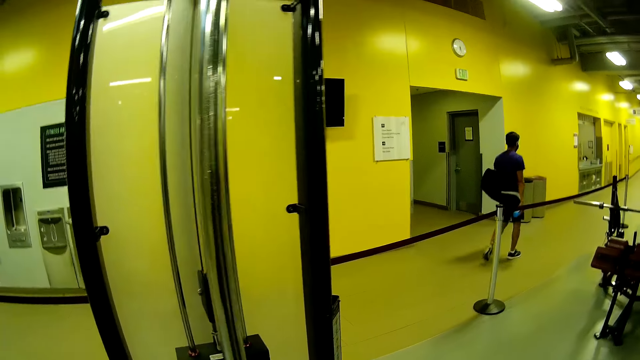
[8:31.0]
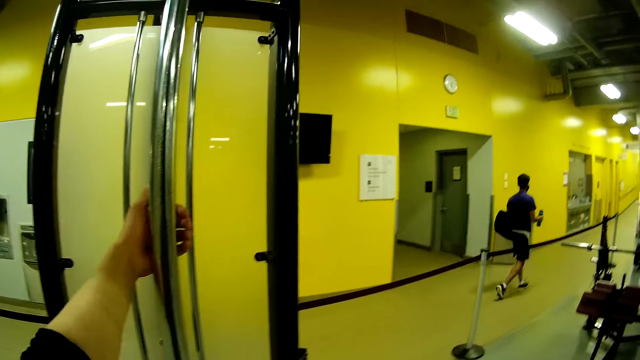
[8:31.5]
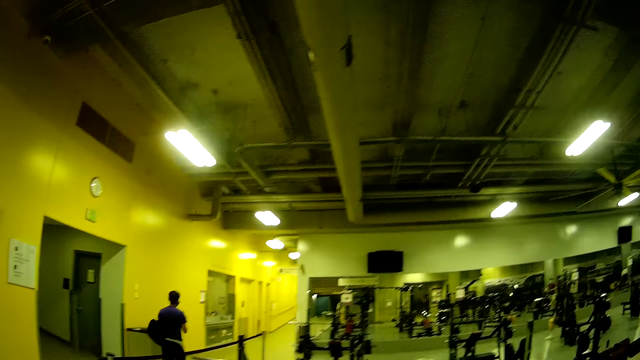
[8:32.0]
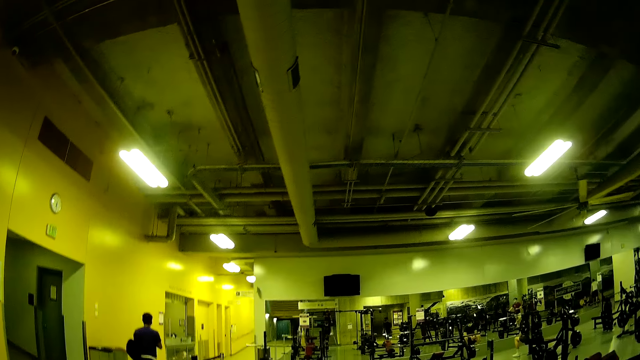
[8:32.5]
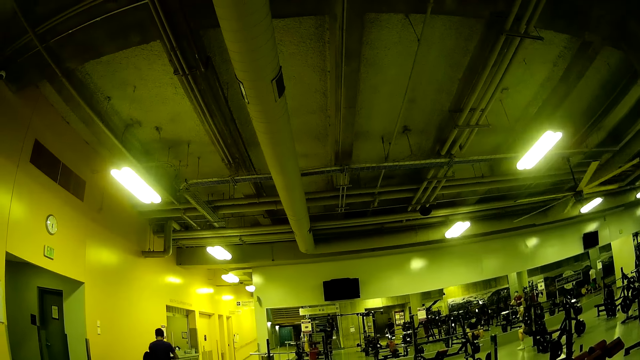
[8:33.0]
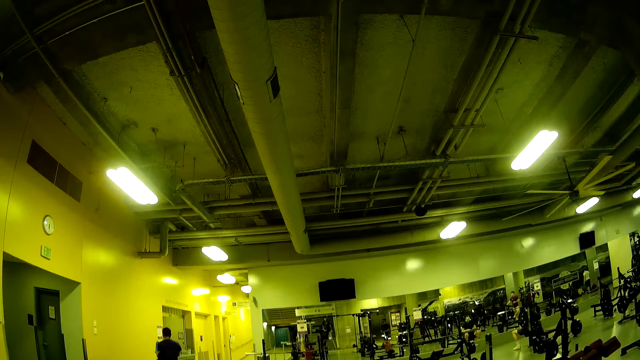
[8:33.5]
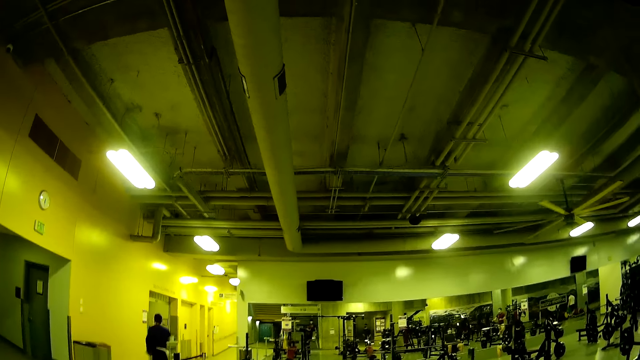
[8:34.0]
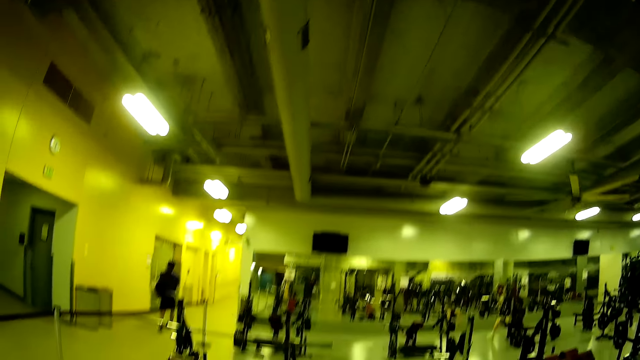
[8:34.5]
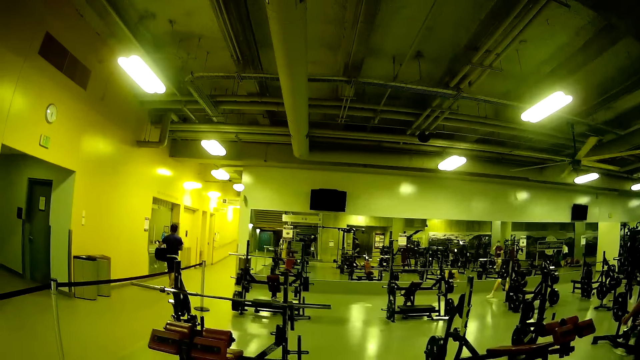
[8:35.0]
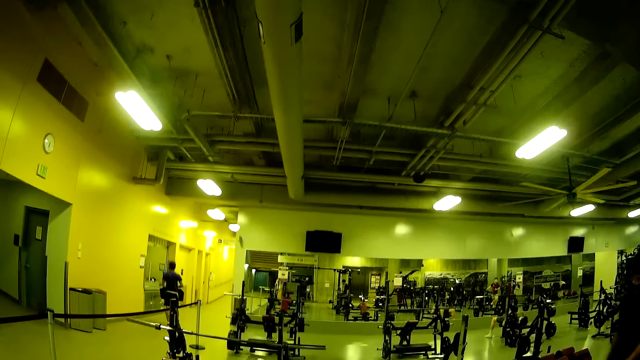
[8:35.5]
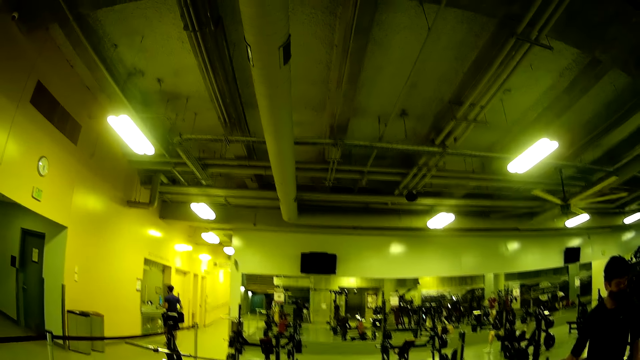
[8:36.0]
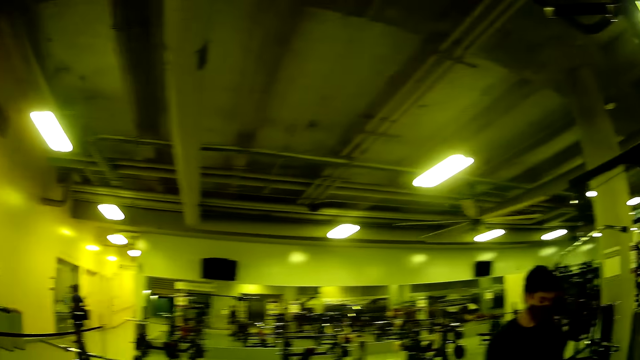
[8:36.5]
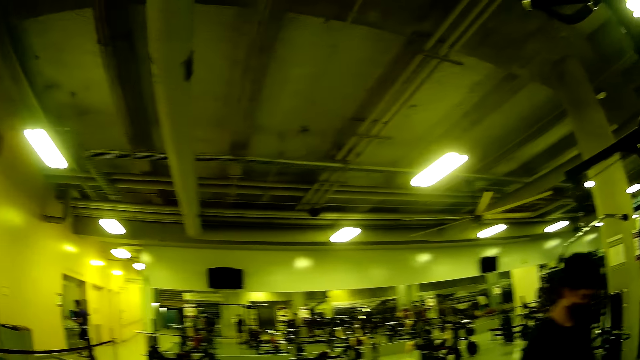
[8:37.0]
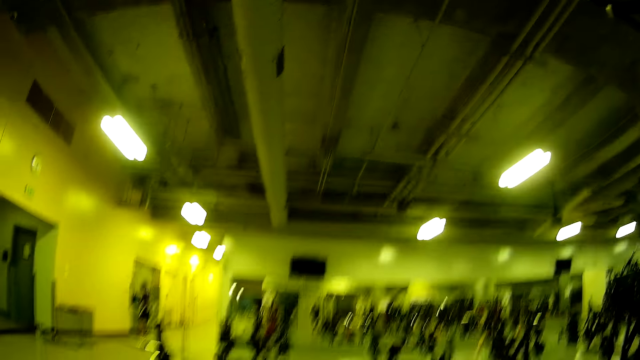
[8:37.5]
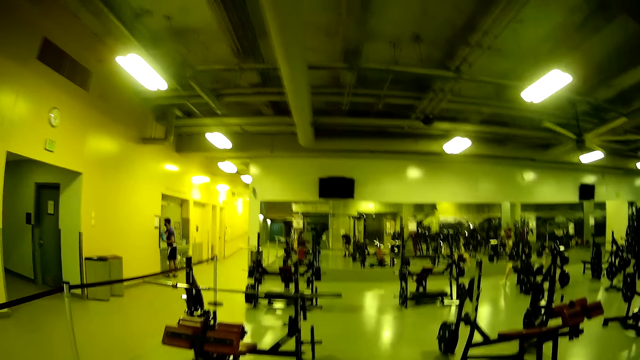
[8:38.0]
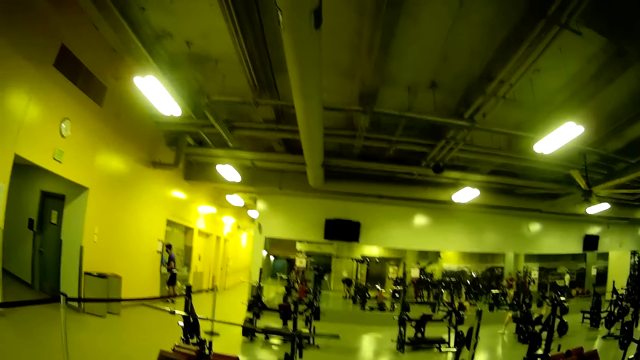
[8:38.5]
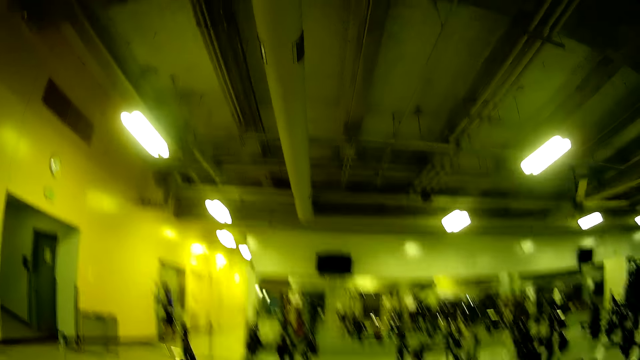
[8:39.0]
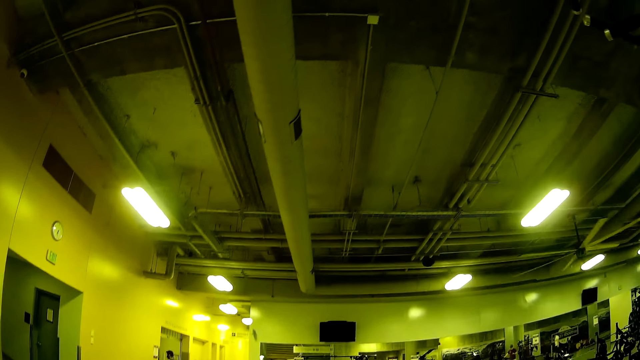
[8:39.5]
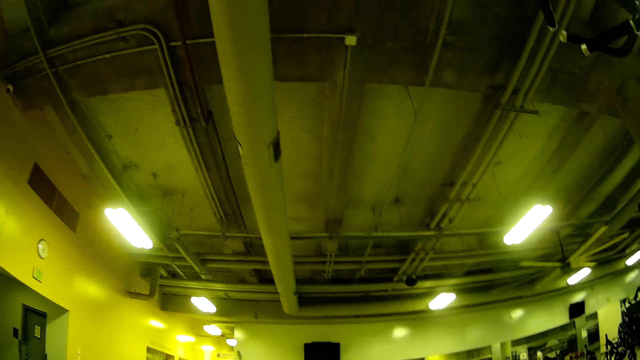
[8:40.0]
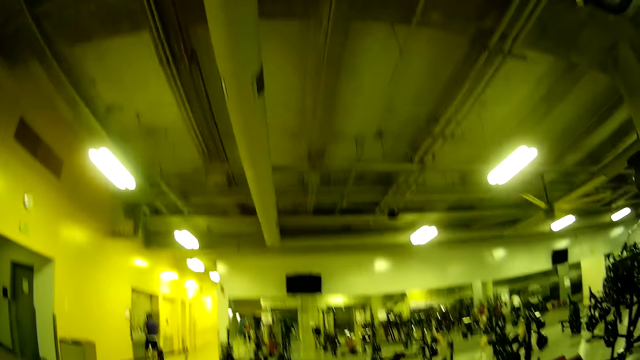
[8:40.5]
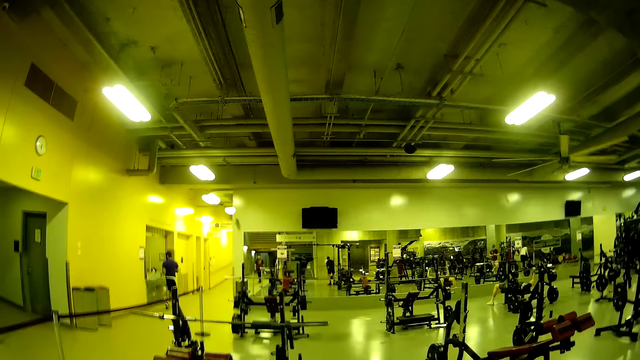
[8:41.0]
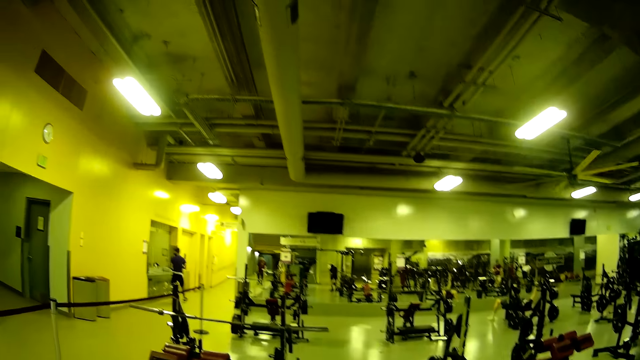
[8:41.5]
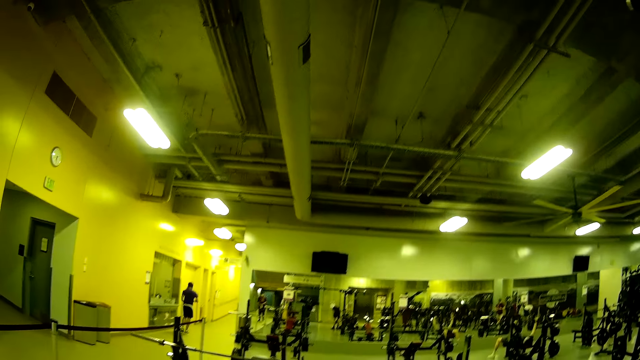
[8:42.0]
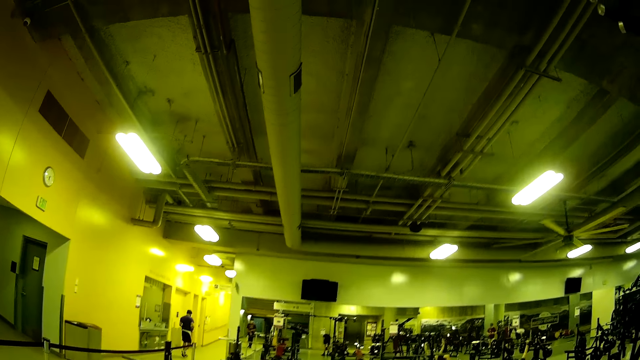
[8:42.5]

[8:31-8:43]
The camera wearer holds the adjustable pulley bar with his left hand. He puts a hand on the pull-up machine. He looks around.

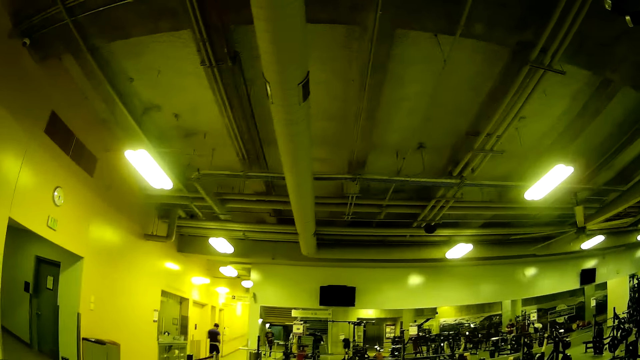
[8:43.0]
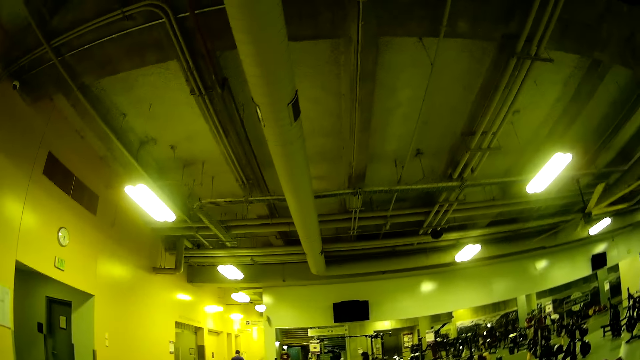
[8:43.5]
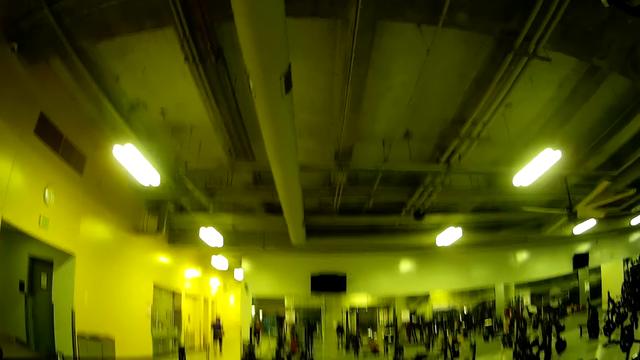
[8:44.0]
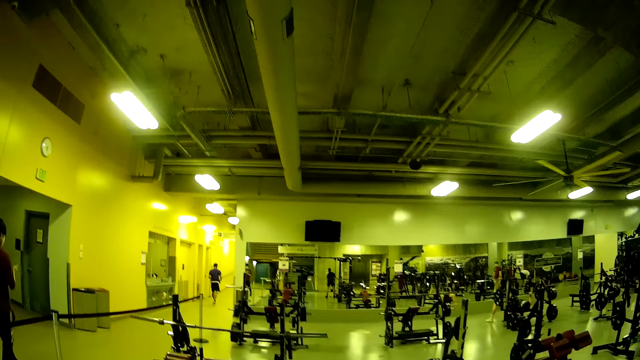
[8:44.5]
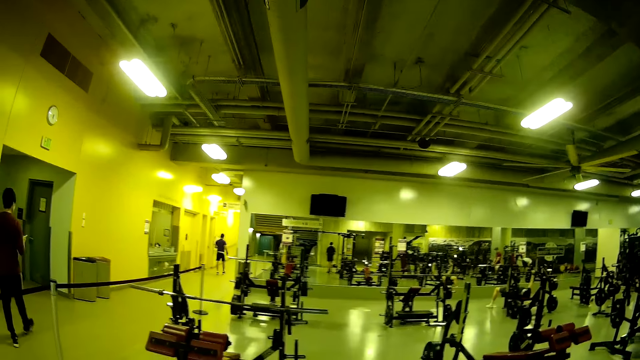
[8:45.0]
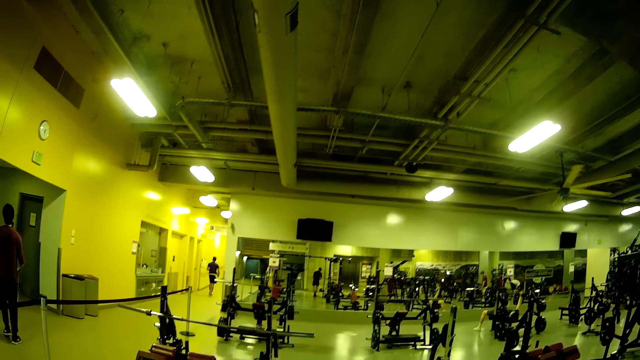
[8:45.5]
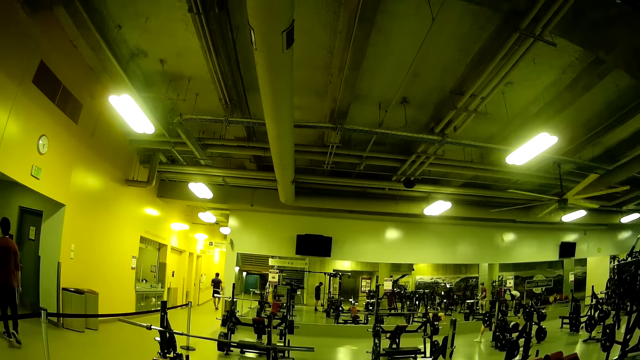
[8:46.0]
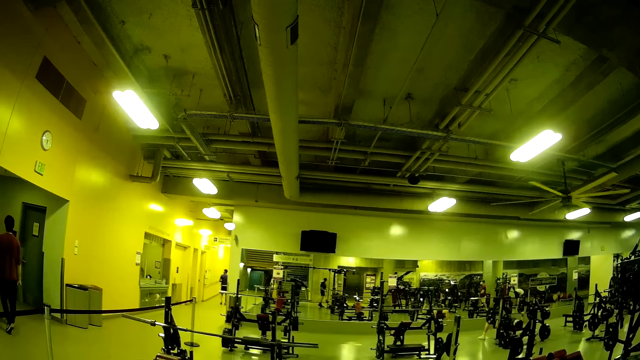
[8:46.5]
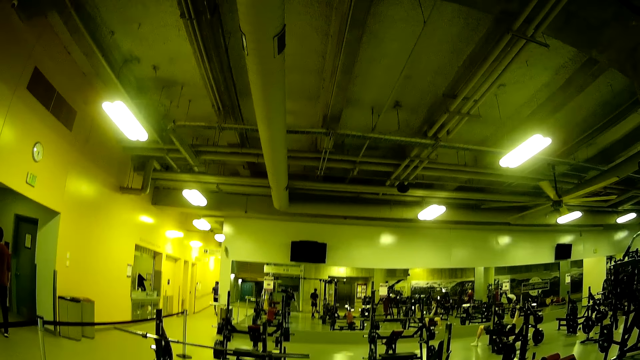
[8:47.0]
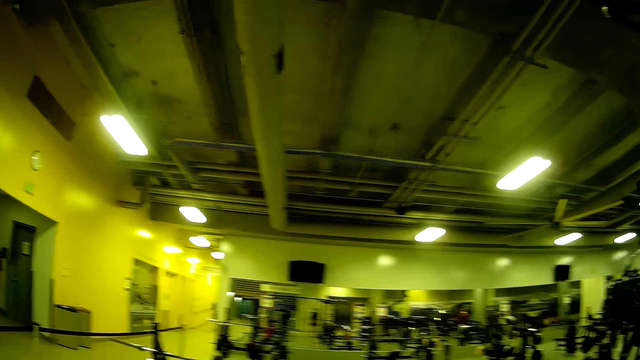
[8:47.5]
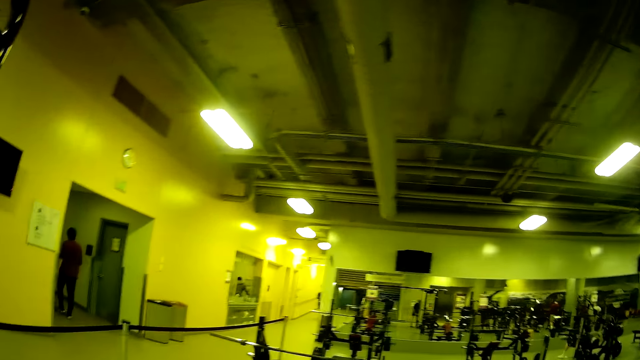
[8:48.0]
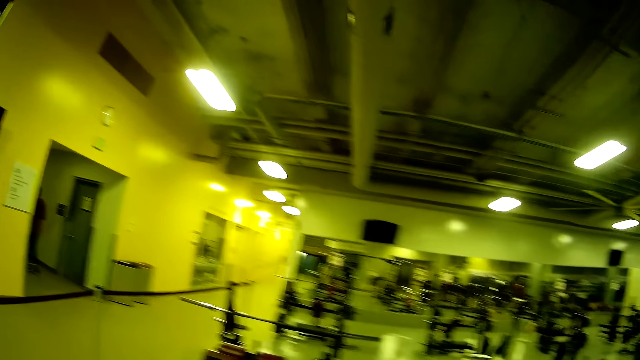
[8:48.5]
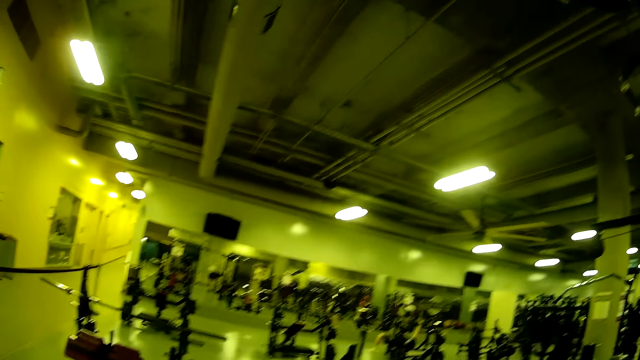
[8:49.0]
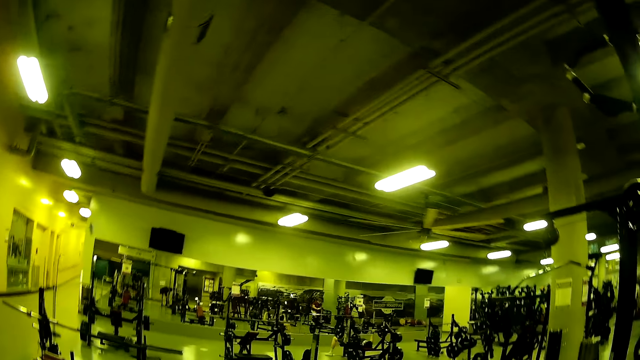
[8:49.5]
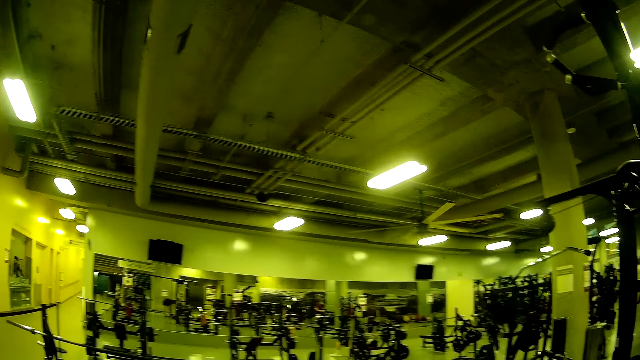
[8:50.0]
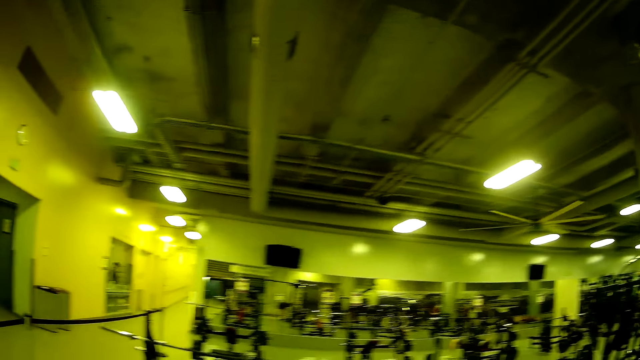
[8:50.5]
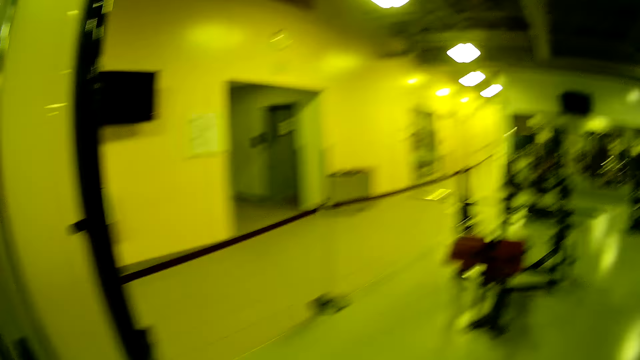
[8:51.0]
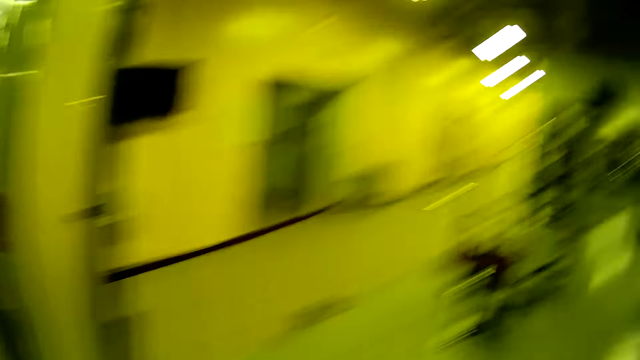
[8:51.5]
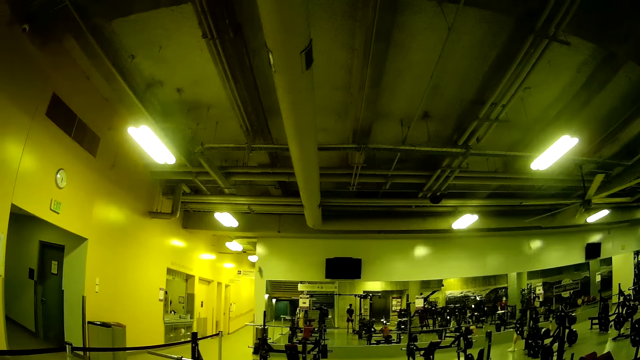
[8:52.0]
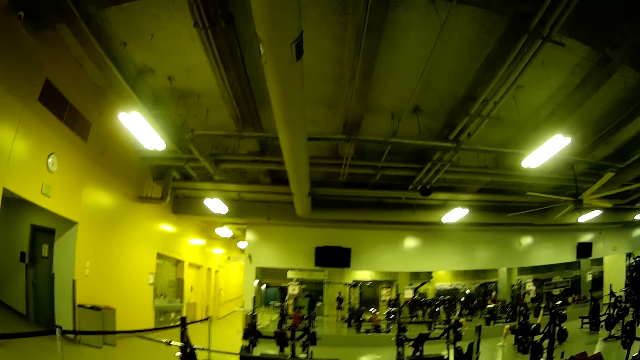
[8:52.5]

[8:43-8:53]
The camera wearer looks around. He holds the adjustable pulley bar with his left hand. He pulls the pull-up machine.
